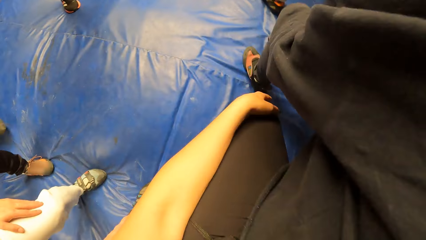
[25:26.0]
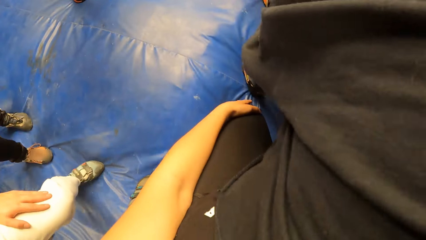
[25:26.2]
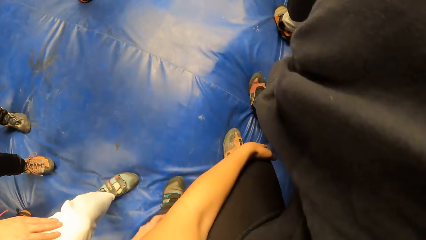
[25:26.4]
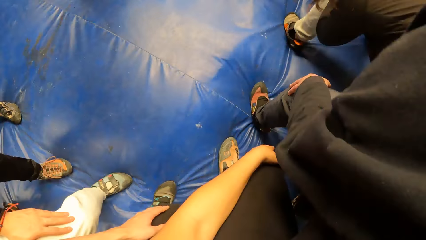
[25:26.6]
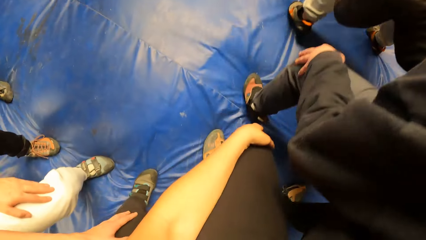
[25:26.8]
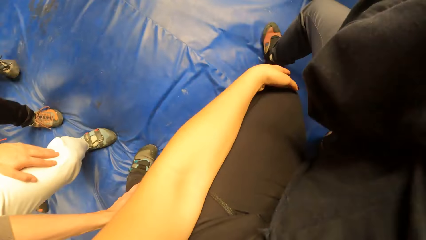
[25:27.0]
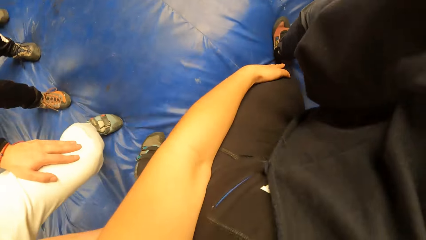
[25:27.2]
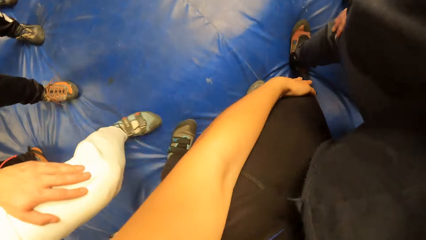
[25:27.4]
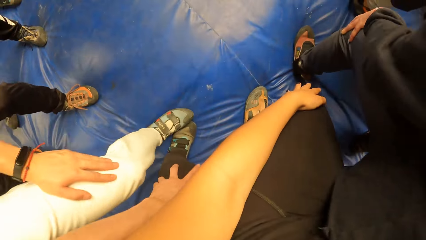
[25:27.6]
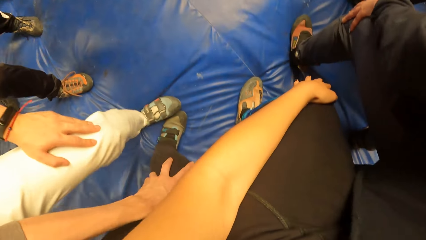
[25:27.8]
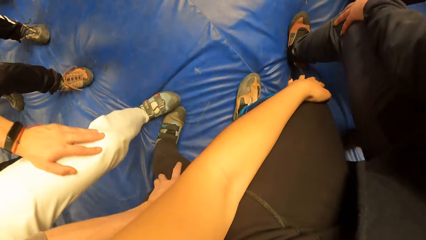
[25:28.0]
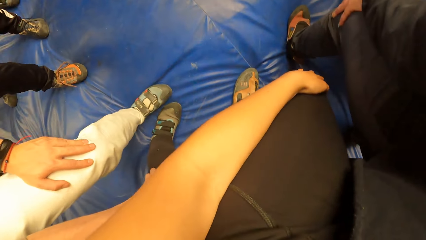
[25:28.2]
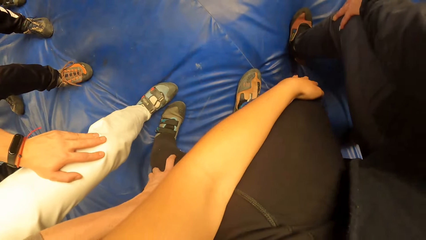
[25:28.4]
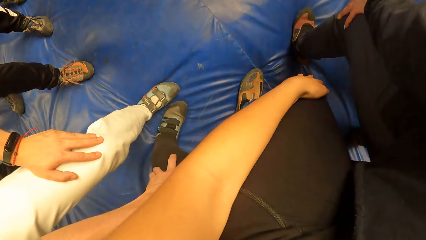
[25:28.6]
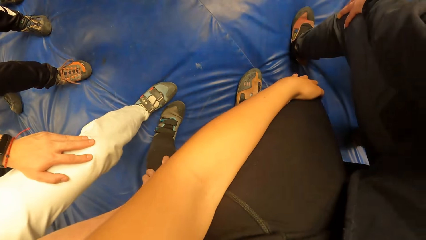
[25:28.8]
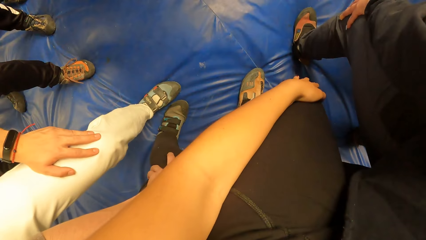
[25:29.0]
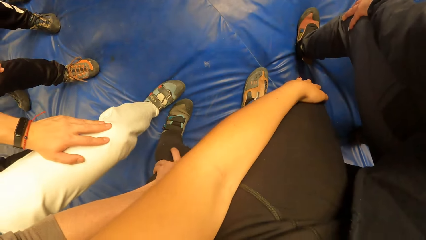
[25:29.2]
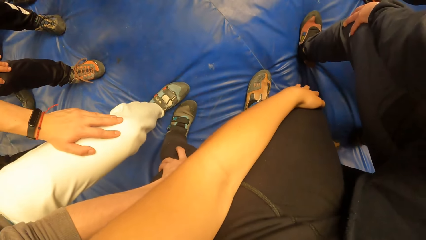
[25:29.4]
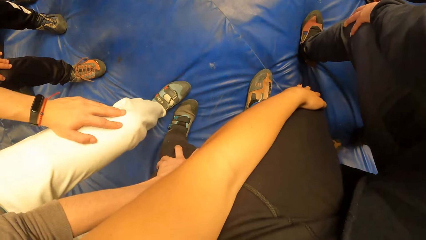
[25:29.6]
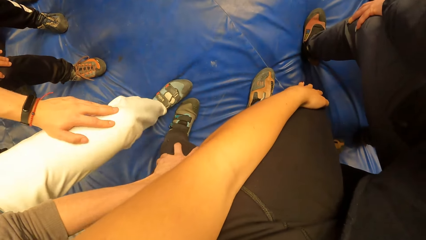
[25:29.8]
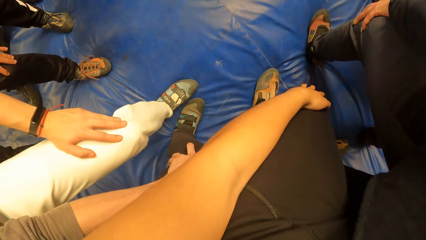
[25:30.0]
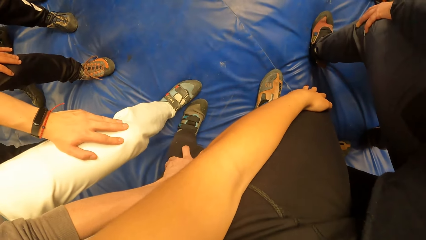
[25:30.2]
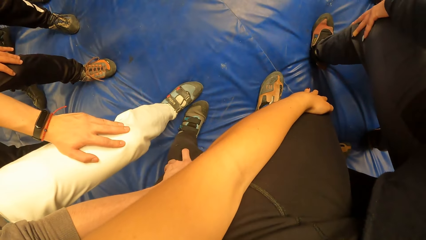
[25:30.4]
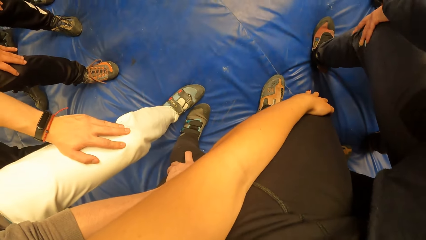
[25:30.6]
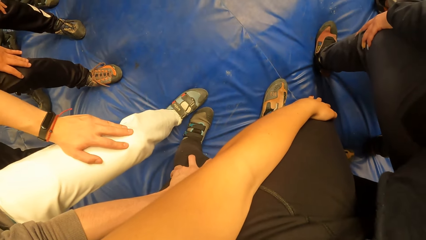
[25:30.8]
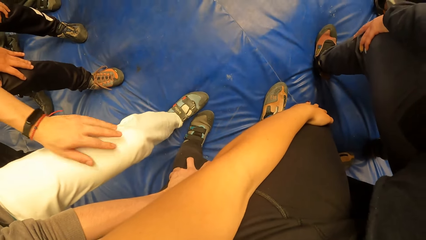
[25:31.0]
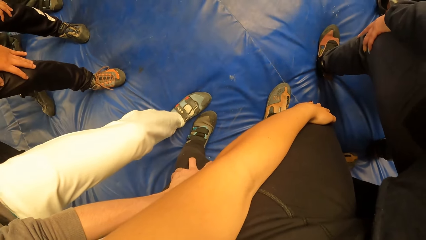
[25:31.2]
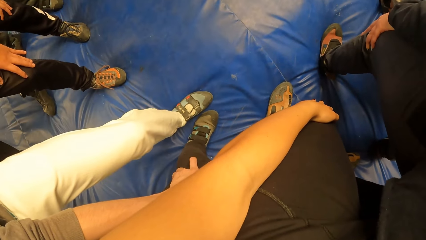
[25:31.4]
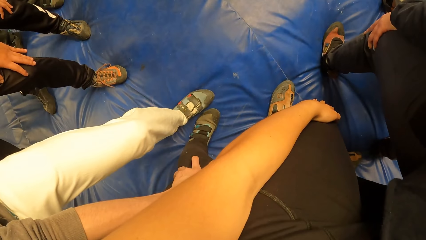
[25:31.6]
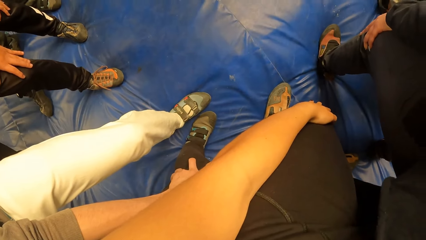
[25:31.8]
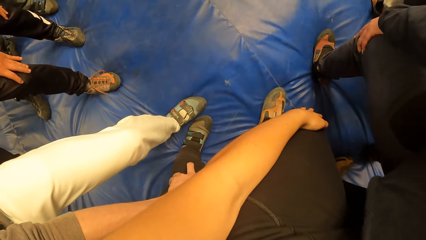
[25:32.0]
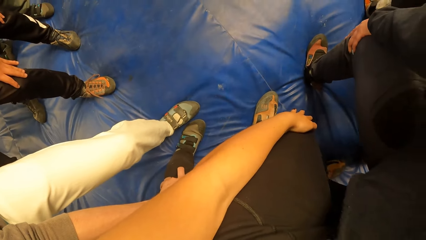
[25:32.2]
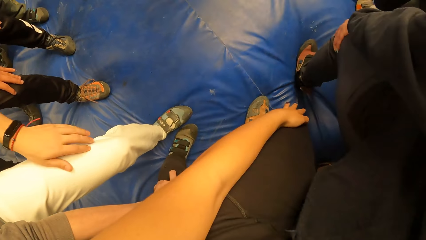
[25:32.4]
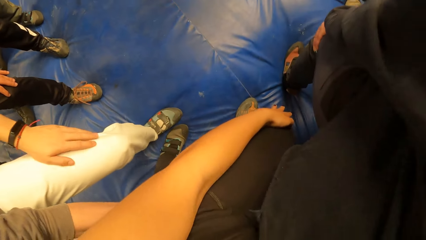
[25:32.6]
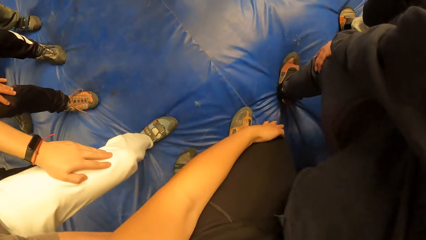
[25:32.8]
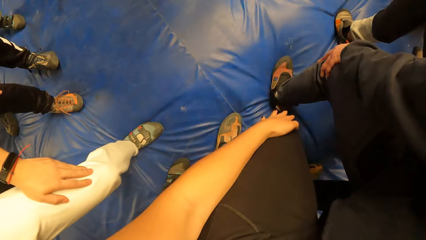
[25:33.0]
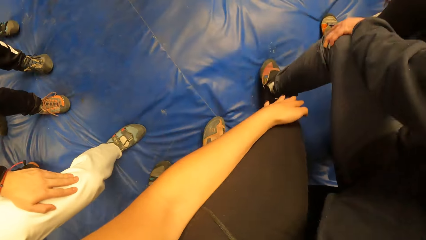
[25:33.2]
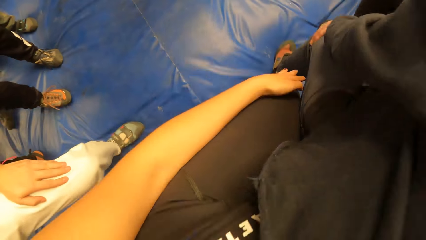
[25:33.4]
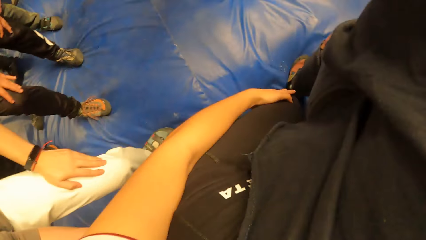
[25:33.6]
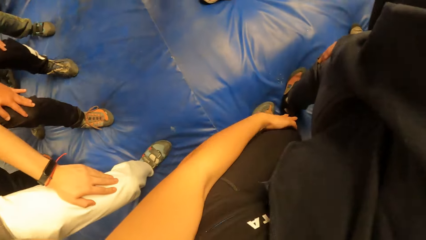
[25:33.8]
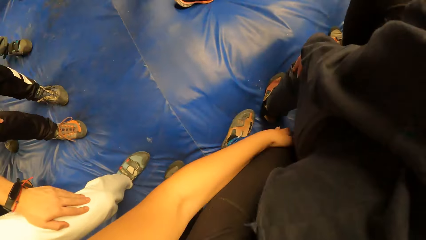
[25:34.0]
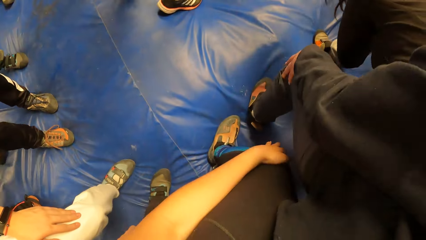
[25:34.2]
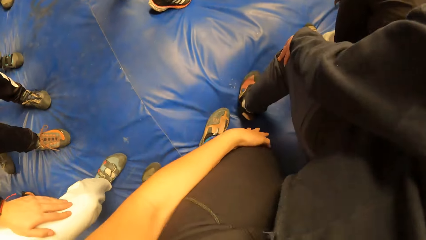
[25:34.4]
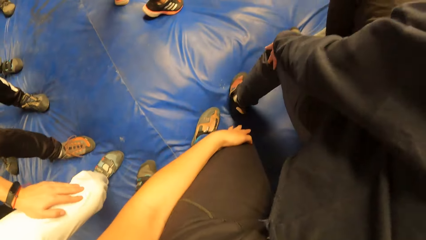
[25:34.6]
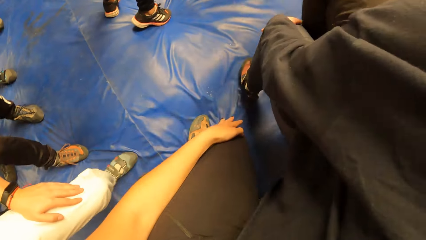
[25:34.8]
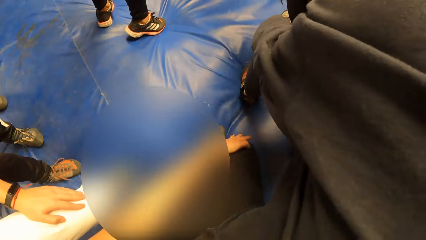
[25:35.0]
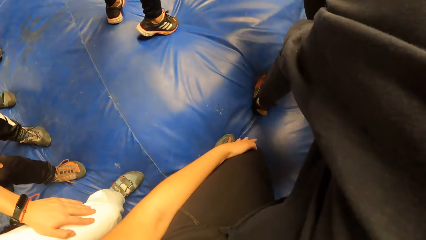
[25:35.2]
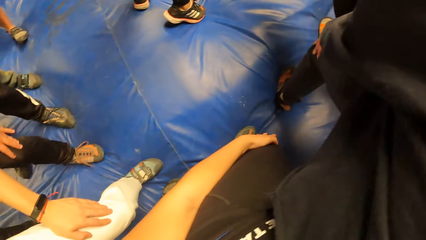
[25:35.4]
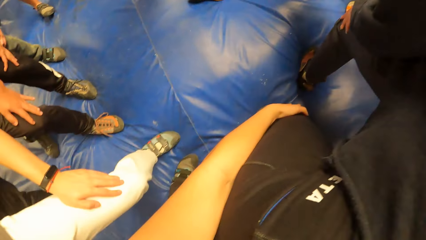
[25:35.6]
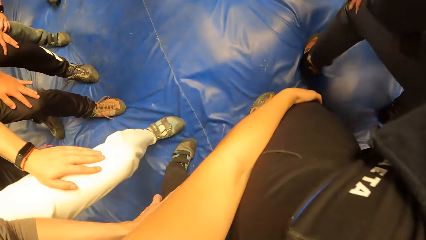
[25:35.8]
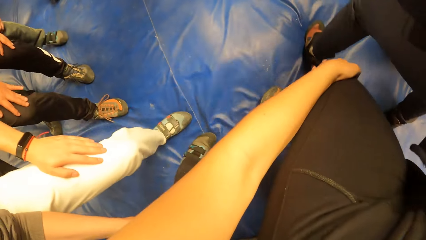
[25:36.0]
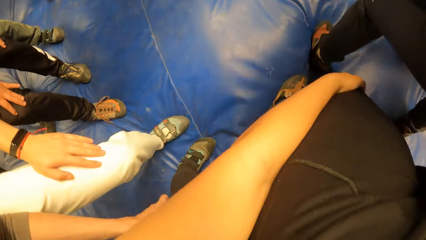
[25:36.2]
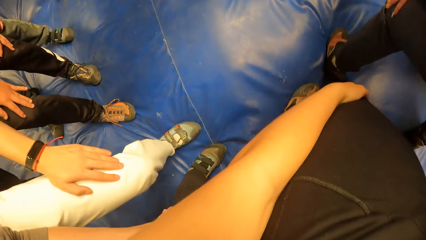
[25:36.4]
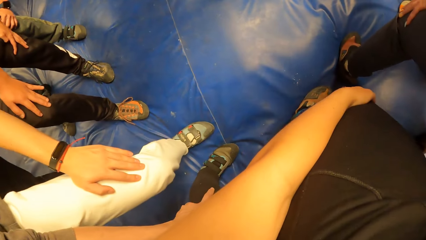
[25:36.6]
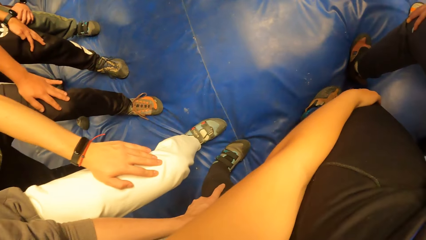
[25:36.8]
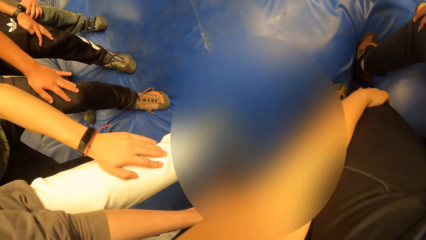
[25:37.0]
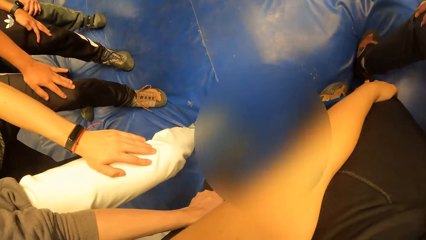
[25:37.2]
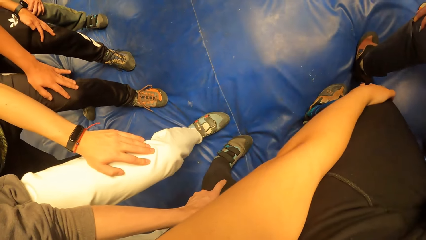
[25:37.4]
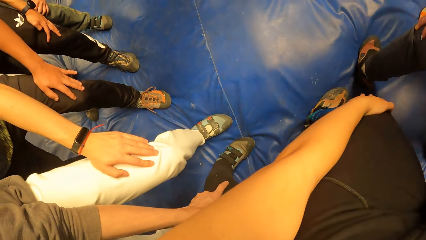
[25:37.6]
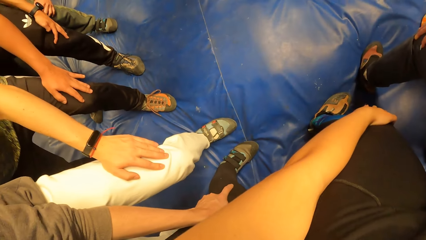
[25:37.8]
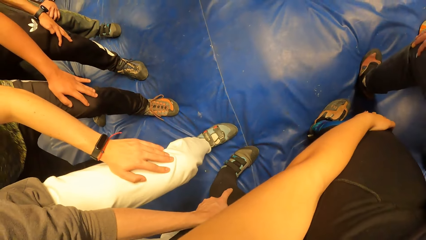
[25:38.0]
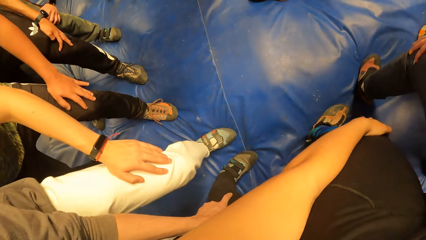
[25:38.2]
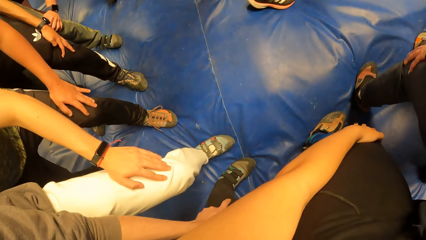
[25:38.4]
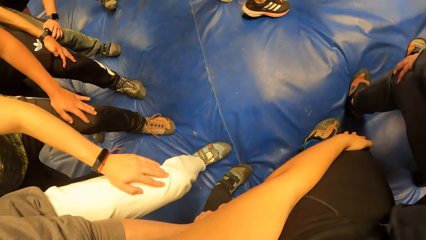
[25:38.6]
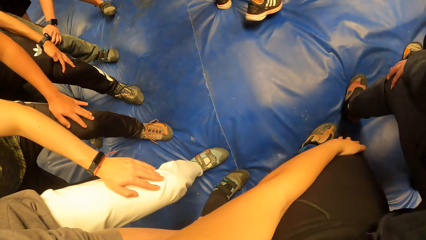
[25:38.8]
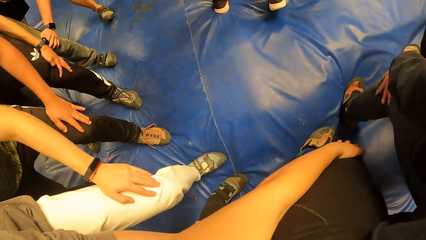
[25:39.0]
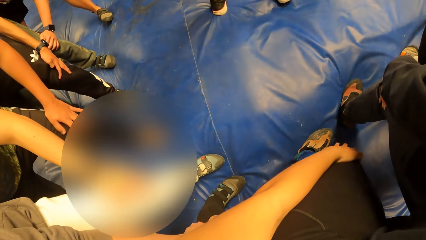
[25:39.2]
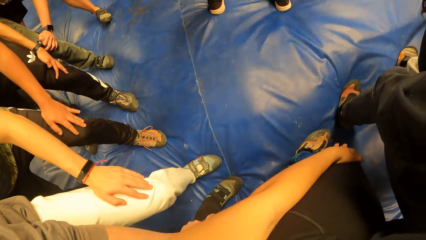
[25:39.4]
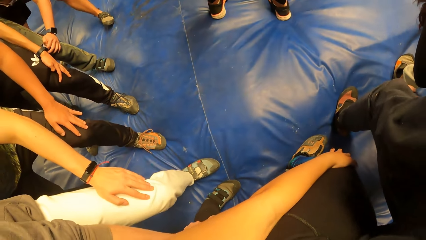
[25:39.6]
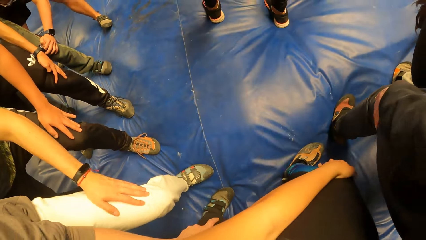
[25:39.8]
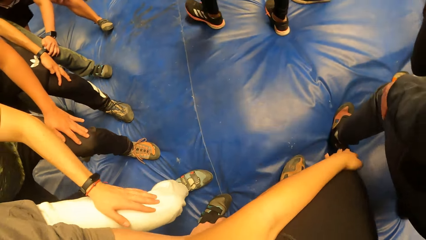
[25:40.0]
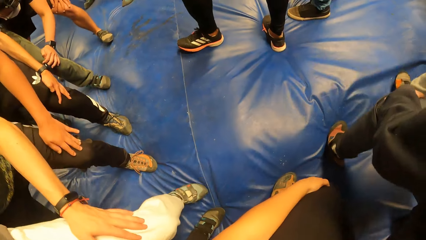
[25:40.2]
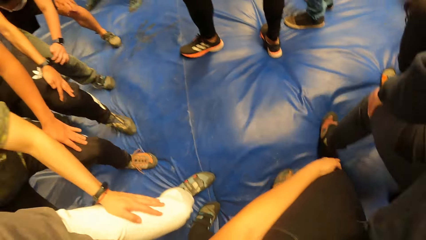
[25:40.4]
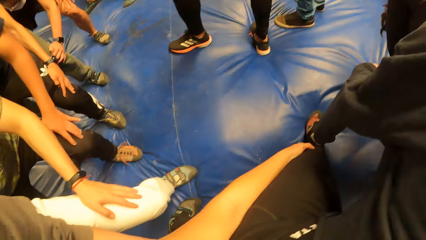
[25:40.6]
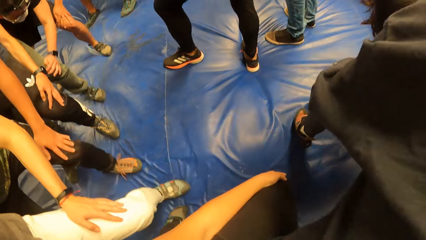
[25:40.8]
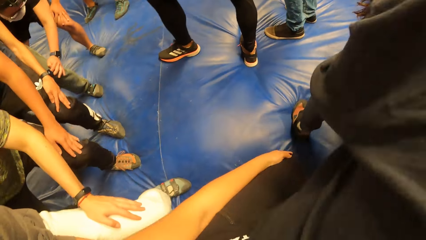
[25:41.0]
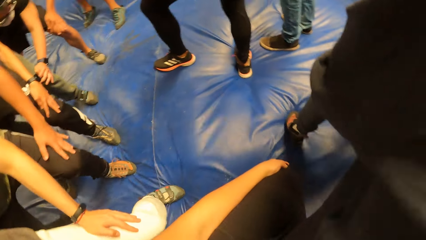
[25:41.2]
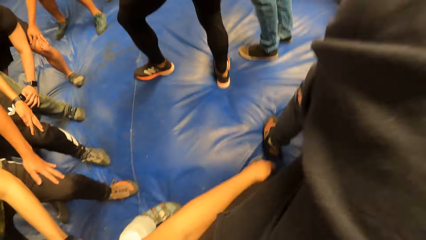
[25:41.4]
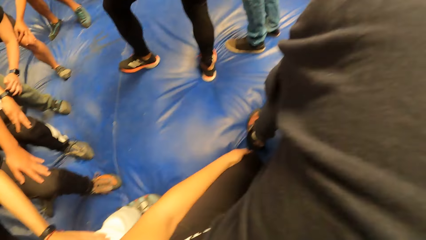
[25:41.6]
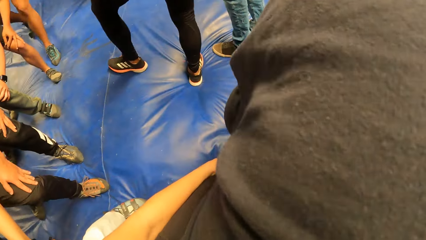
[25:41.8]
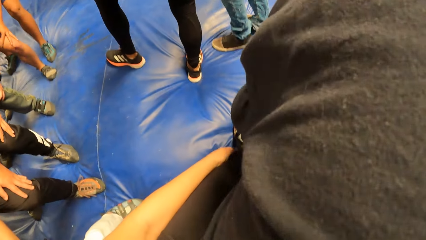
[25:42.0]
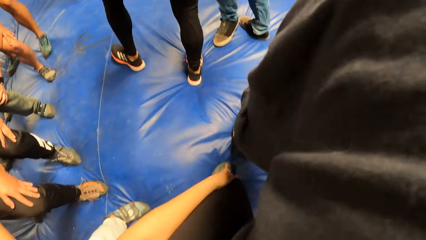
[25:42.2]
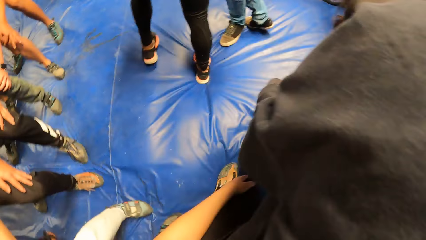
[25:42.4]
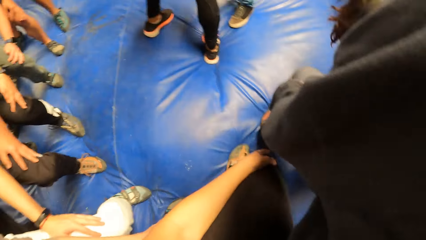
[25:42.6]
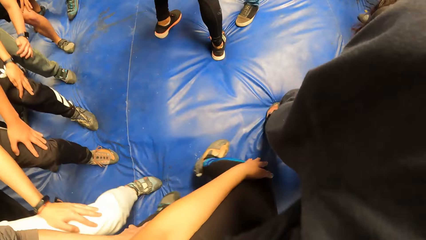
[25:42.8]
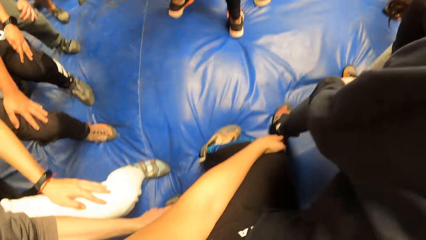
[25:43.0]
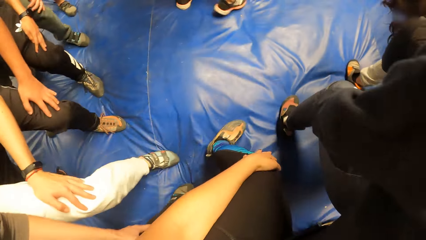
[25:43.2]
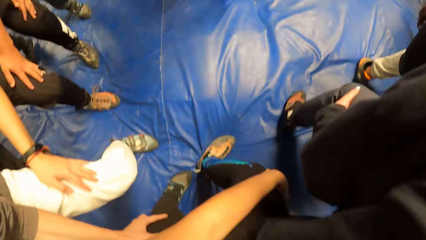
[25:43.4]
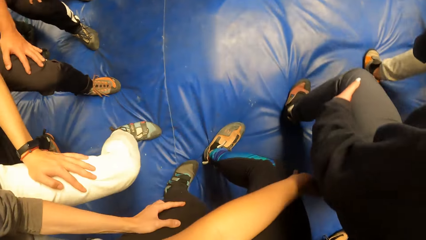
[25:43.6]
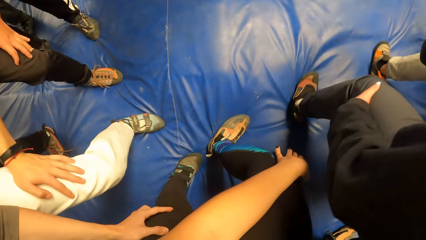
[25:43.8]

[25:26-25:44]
The camera wearer moves forward behind a lady. They stand on the cushion. They move forward behind the lady. They jump forward behind the lady.
